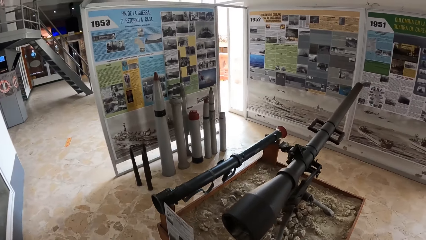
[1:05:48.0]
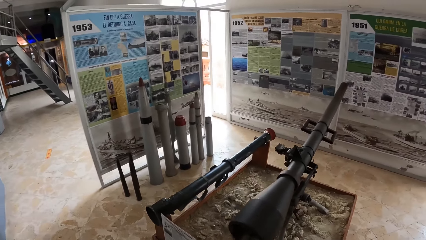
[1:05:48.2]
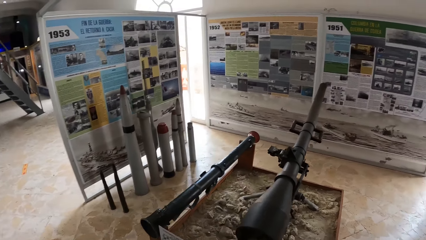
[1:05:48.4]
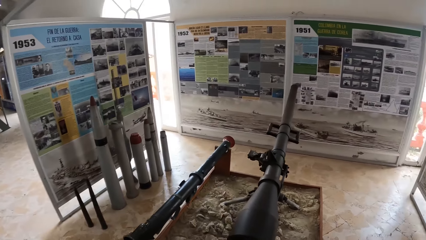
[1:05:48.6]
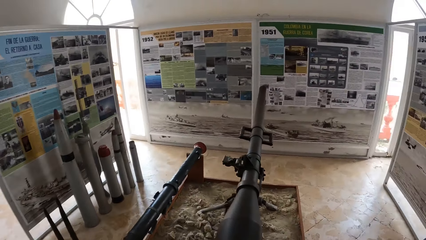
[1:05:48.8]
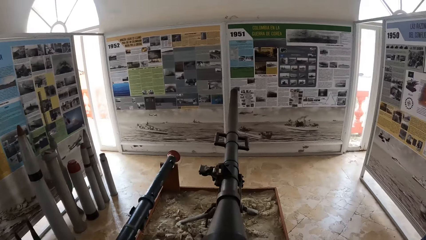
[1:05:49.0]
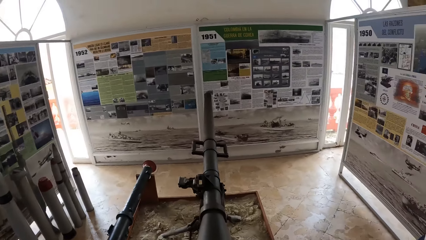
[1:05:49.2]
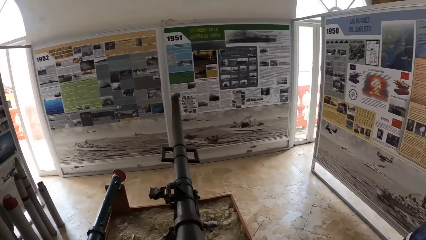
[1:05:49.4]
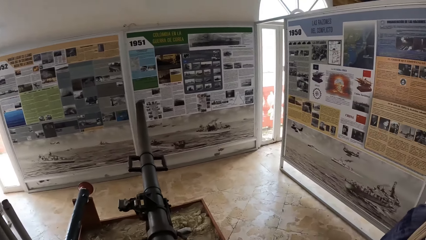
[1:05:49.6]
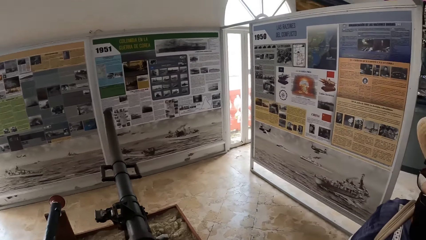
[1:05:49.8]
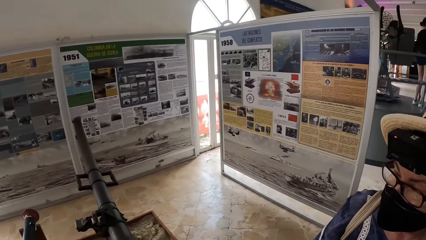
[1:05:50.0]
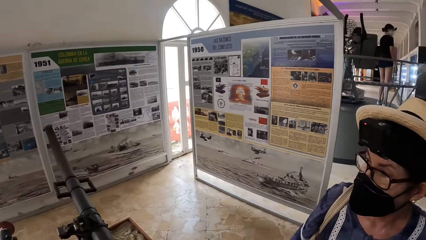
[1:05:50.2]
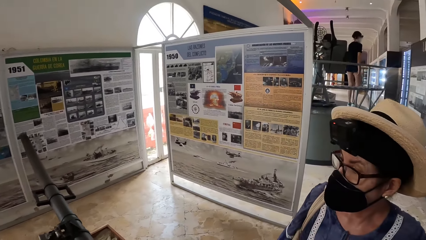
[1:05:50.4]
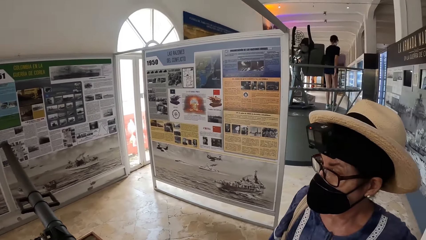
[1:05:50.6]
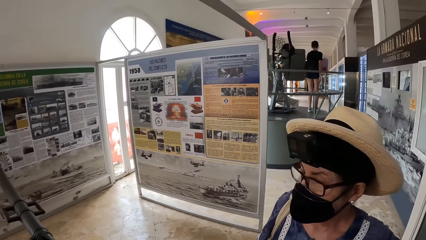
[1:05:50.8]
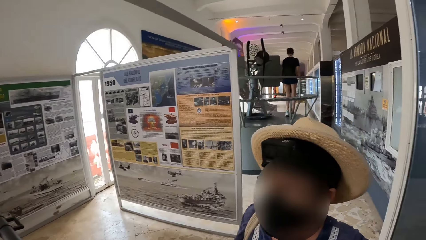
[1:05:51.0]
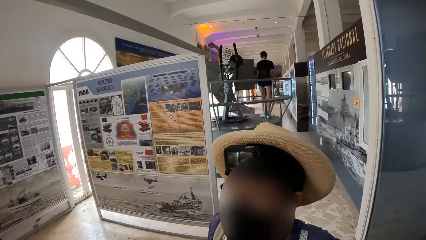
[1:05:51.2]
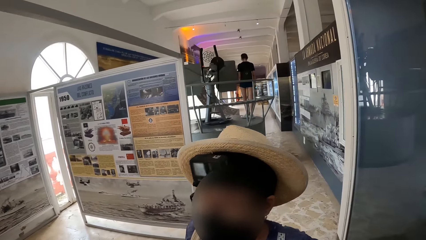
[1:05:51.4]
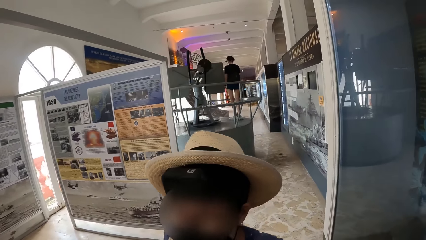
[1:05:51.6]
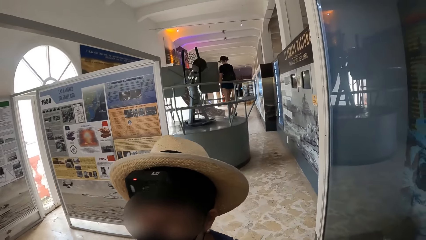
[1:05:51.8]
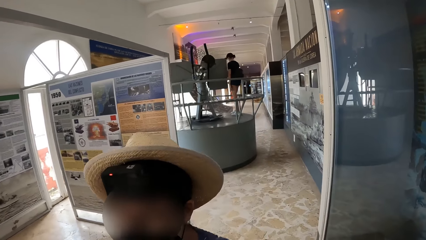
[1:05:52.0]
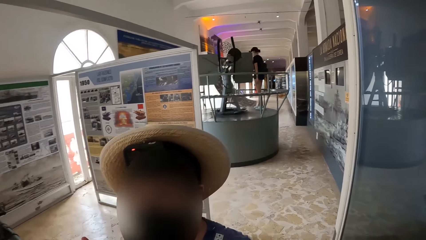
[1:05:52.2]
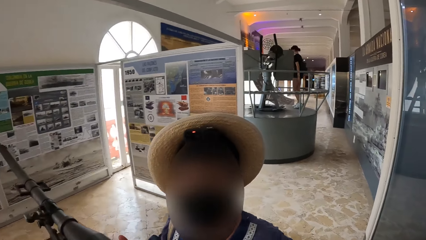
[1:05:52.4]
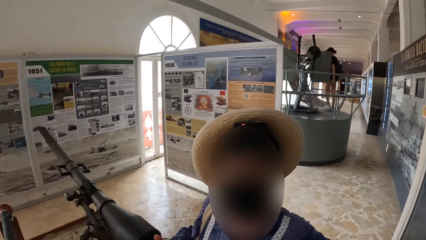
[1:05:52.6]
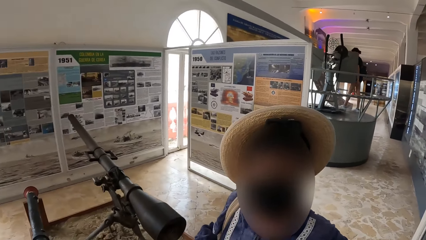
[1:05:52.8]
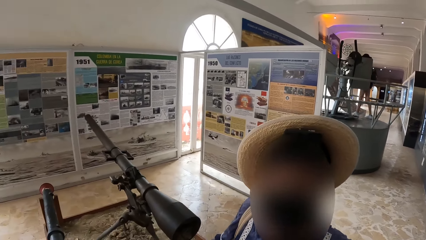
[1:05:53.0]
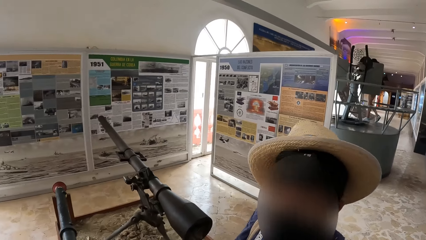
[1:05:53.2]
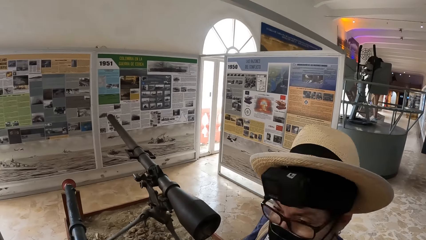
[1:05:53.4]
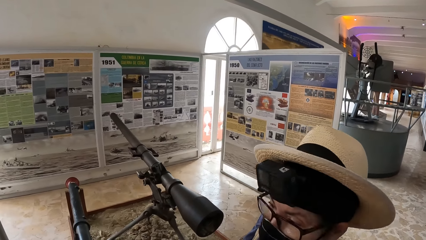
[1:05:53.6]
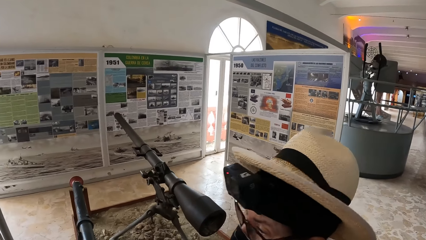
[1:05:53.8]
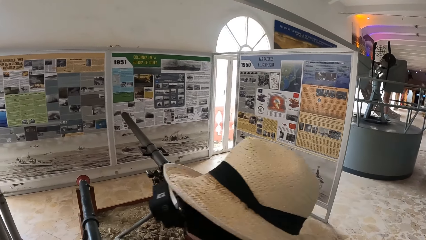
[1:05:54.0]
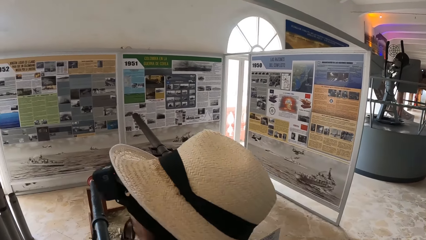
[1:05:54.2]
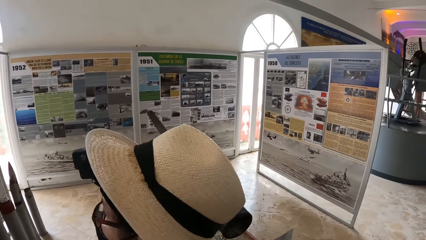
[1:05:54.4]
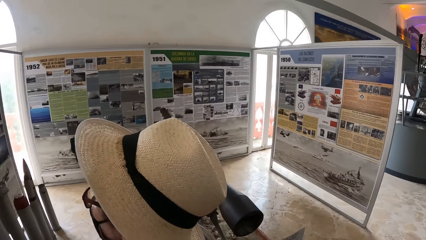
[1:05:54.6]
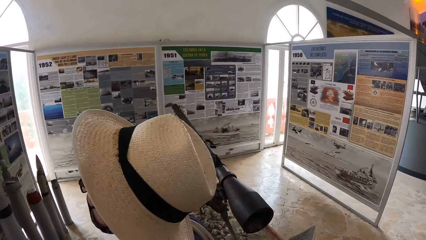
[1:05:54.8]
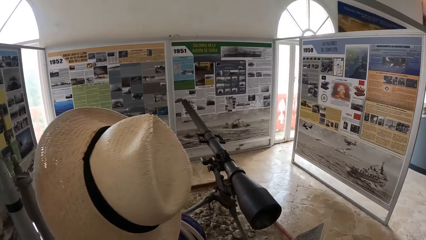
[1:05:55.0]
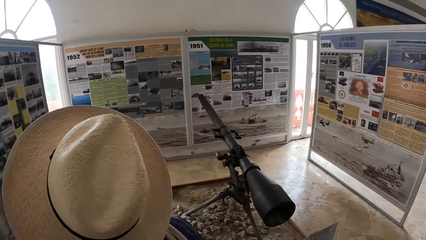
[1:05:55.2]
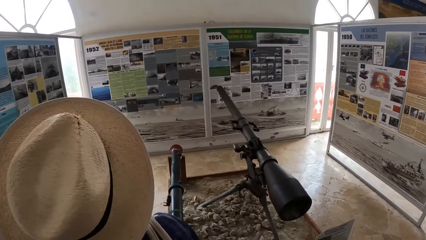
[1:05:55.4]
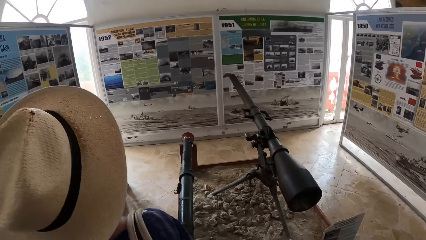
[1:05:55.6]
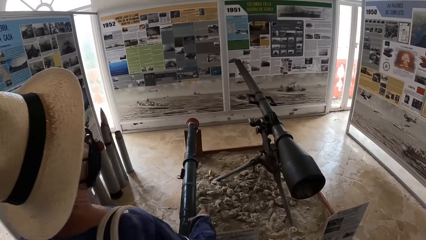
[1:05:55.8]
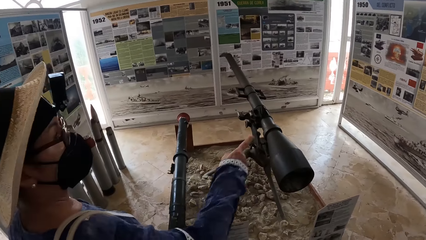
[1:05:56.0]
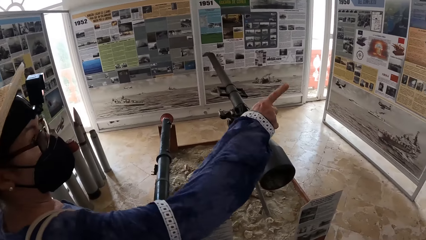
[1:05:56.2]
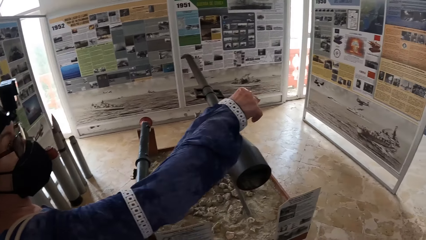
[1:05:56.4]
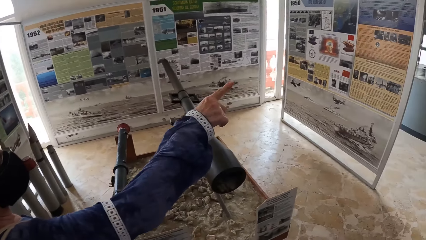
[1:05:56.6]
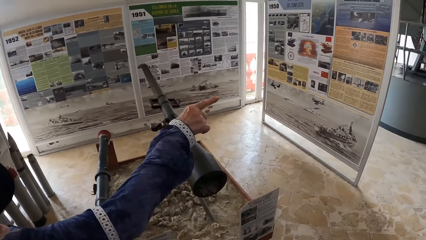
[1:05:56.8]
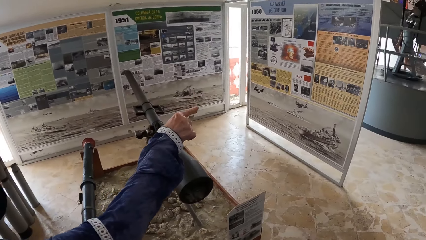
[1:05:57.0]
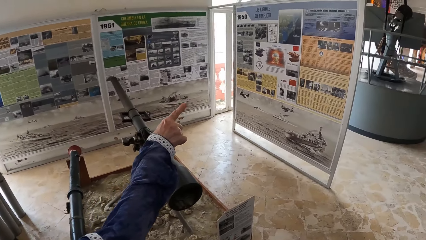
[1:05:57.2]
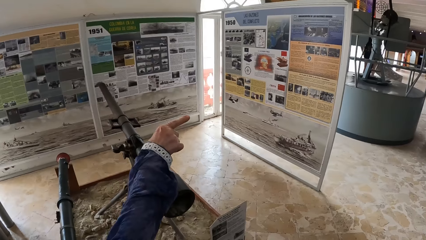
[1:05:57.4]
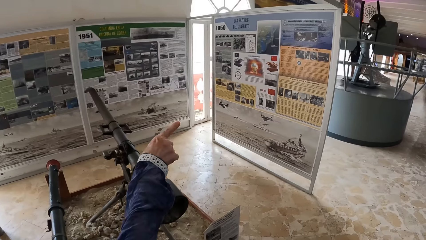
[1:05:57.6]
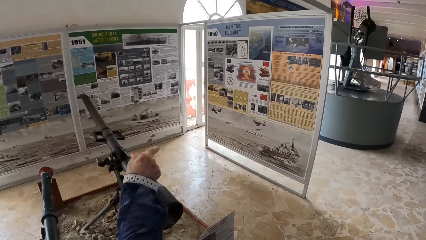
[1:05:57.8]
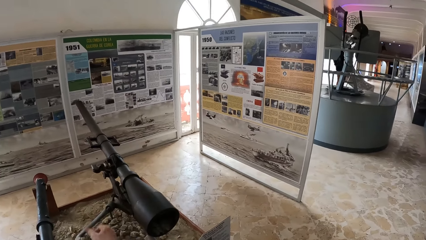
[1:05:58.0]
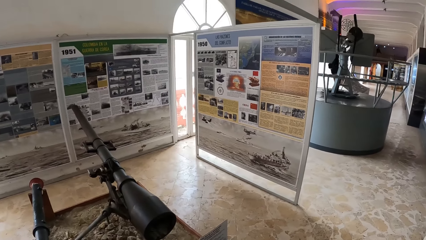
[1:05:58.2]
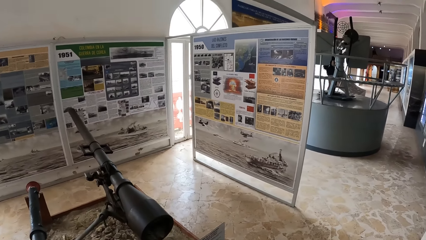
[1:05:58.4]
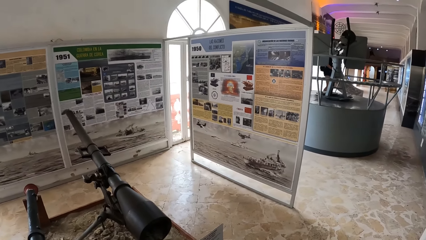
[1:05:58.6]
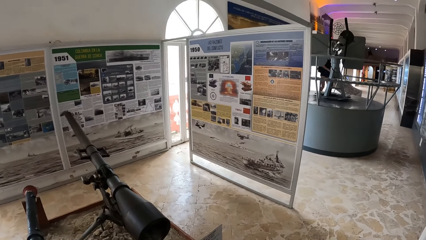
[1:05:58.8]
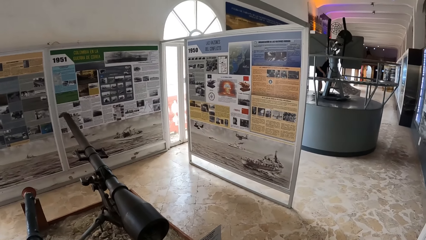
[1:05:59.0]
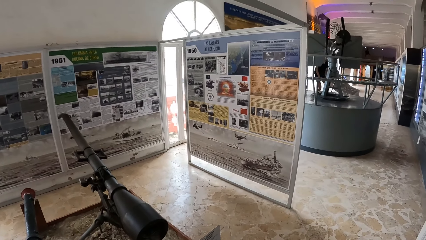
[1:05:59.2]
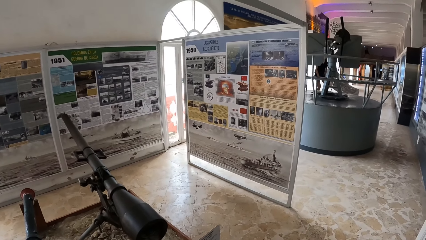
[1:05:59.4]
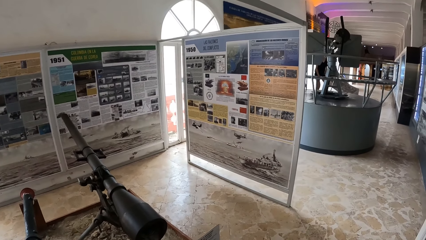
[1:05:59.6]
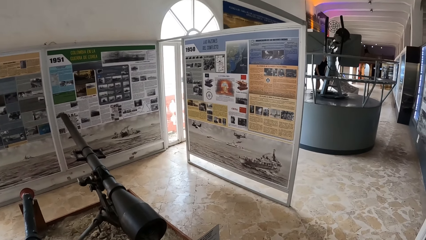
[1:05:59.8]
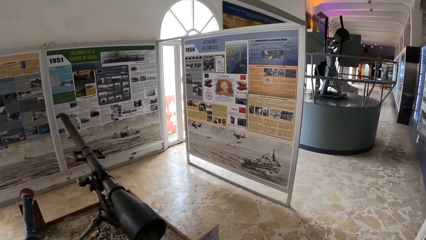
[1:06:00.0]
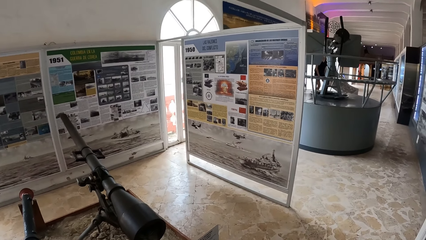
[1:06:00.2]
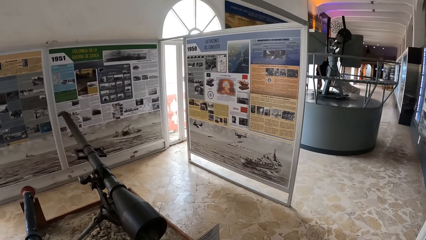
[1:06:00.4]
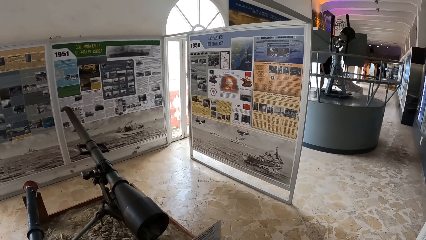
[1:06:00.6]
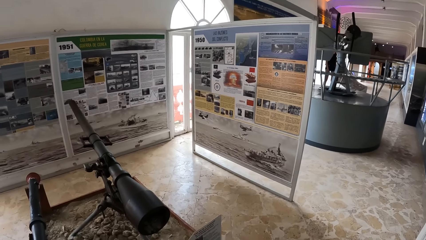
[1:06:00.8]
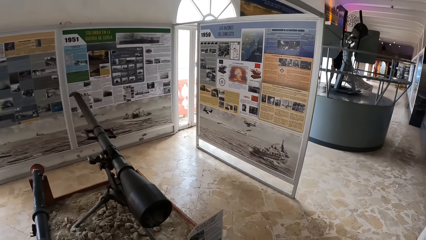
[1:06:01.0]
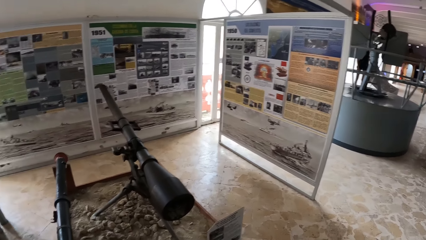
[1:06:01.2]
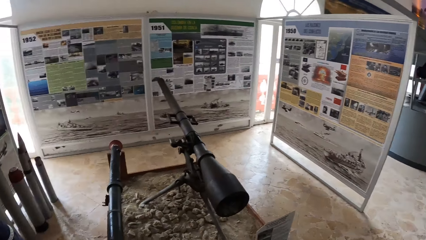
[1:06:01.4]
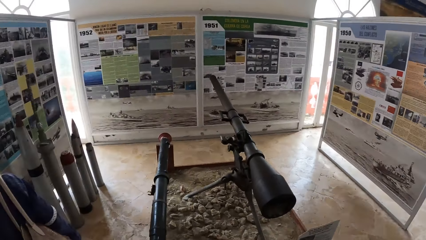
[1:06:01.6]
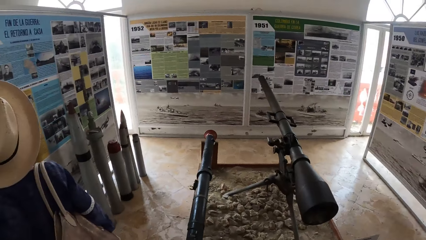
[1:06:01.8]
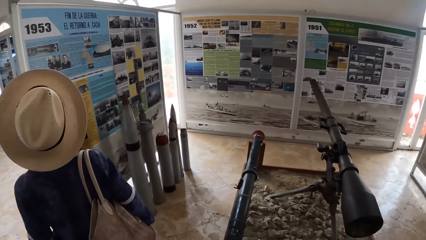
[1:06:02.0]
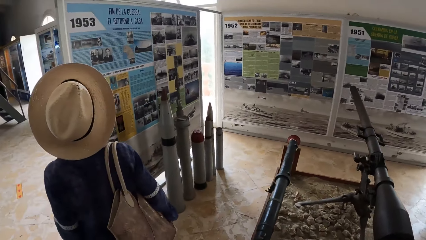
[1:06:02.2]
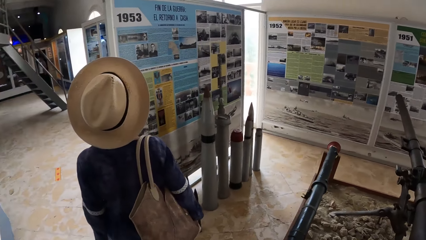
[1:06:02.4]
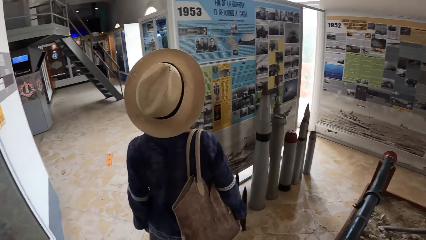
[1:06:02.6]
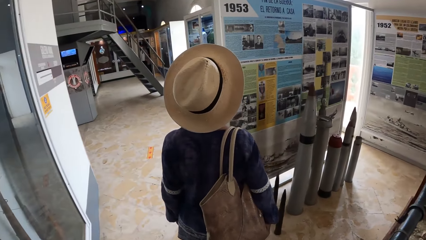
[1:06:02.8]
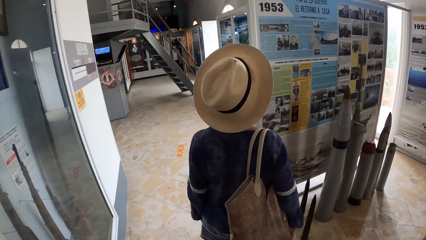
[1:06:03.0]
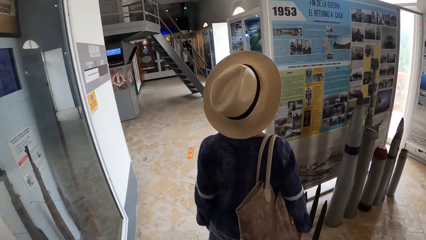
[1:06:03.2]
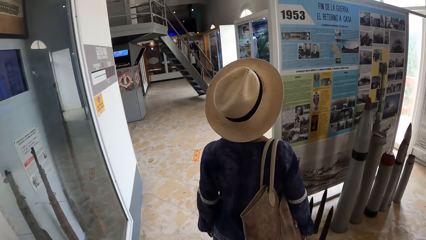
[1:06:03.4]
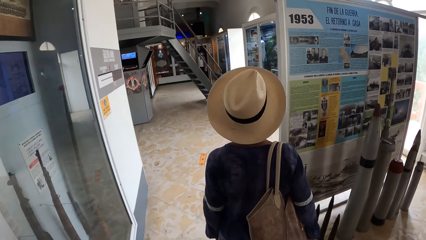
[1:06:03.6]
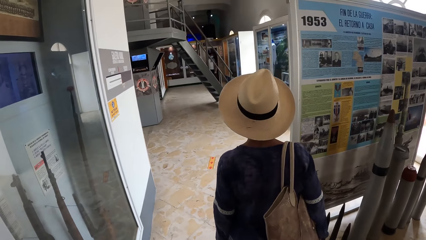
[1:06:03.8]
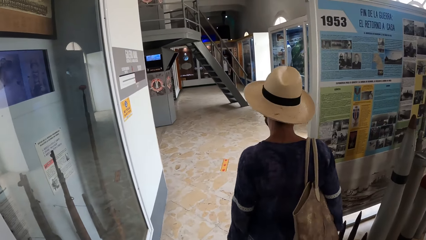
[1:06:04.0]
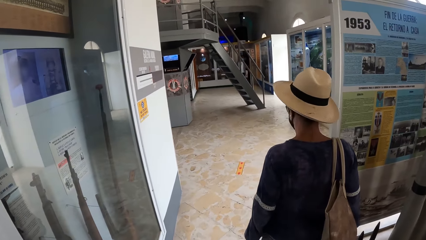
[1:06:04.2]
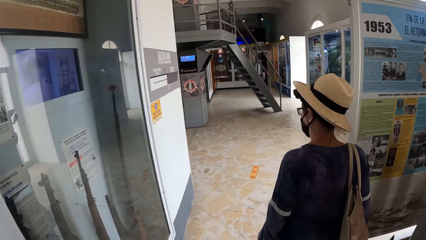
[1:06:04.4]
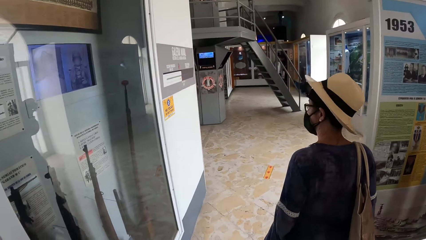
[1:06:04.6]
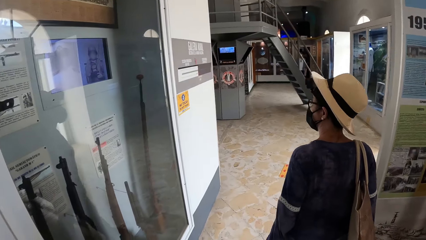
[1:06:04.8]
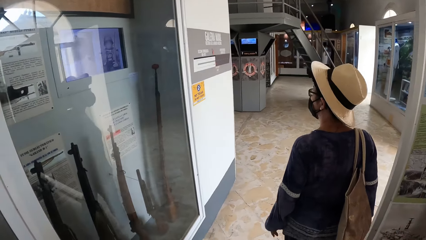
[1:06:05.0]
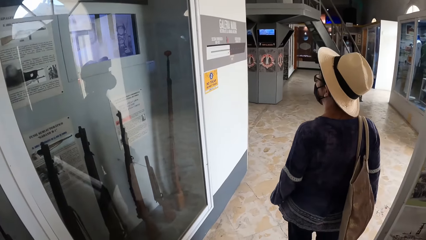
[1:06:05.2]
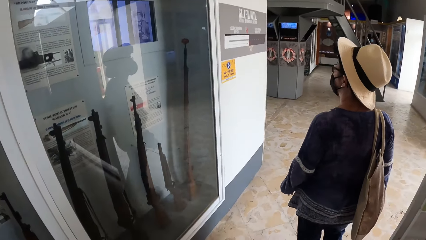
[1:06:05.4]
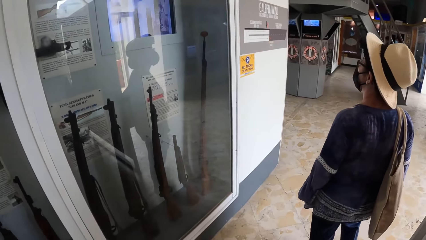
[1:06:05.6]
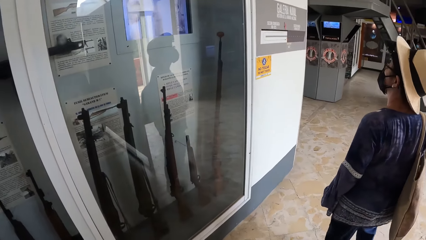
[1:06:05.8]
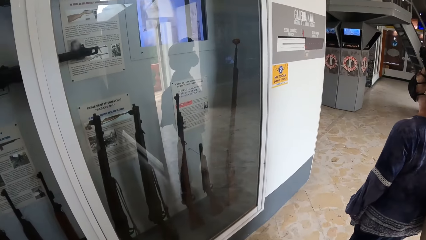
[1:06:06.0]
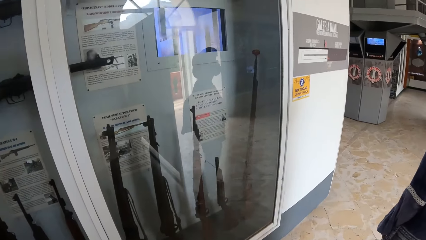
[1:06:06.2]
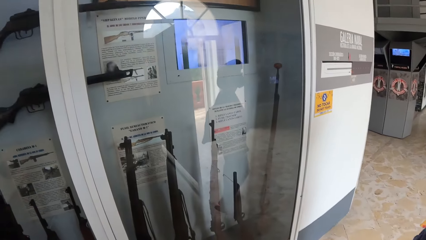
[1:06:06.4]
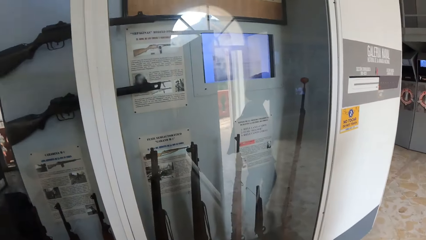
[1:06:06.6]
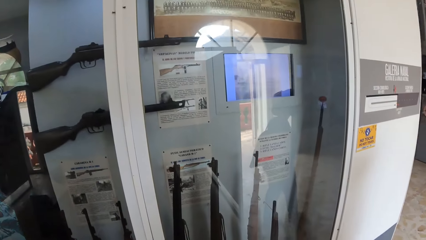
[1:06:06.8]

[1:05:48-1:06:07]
The camera wearer looks at a woman. The woman stretches her right hand forward. She points at the posts on the wall. The camera wearer looks at the antiques around the museum. The woman walks forward.
